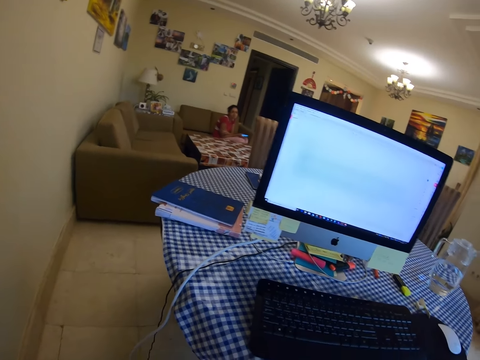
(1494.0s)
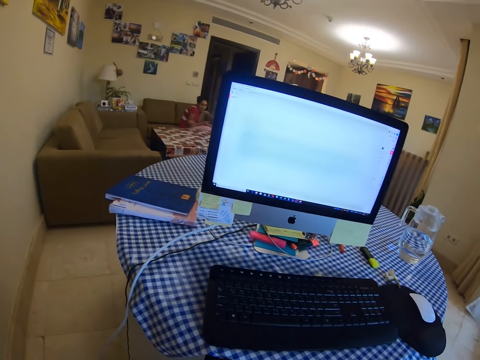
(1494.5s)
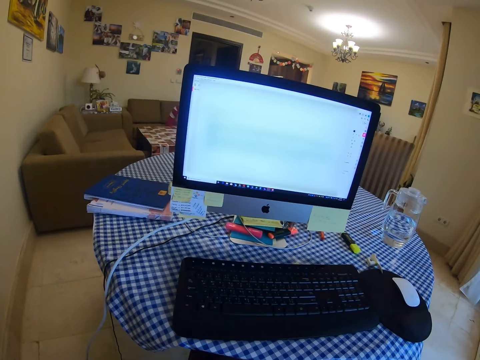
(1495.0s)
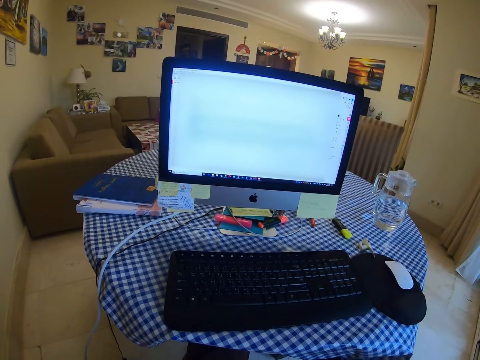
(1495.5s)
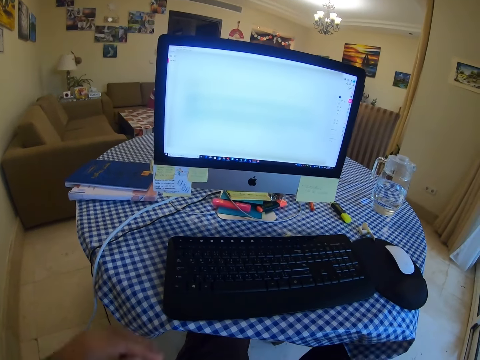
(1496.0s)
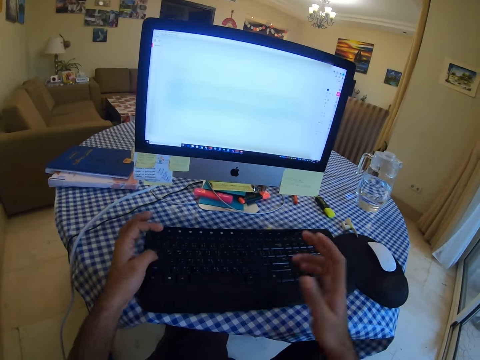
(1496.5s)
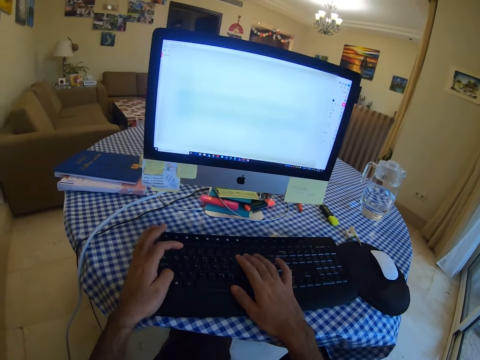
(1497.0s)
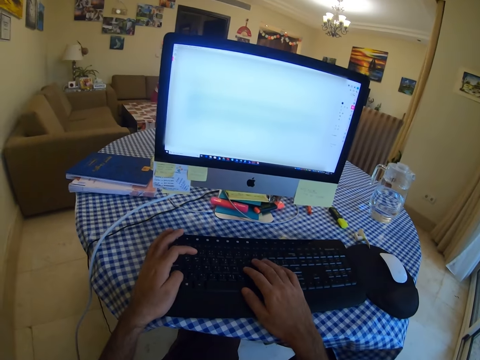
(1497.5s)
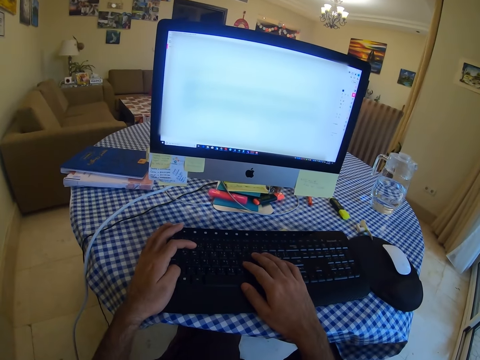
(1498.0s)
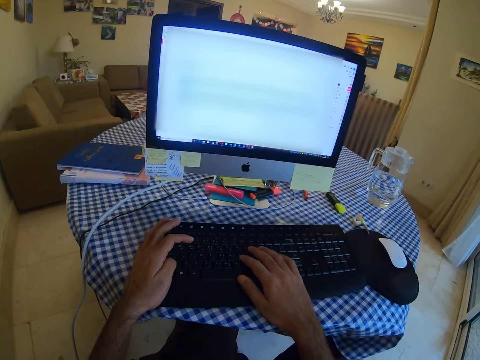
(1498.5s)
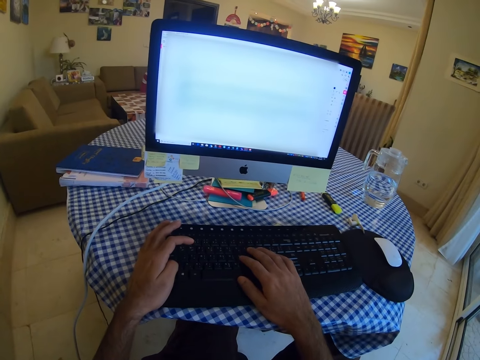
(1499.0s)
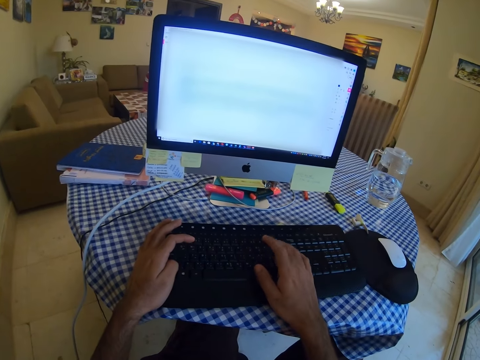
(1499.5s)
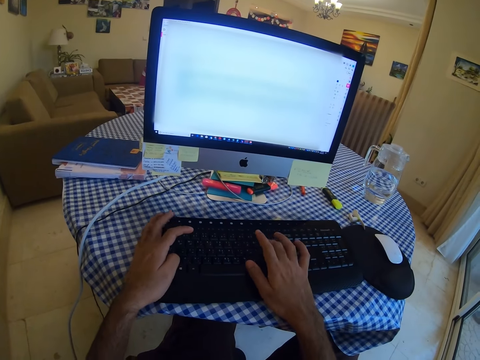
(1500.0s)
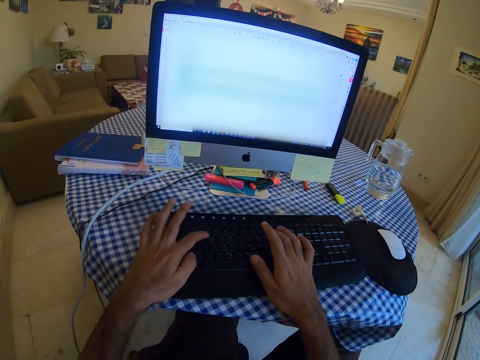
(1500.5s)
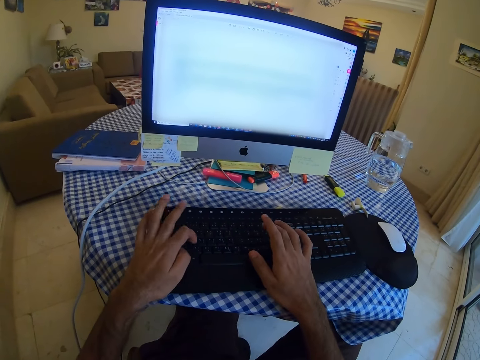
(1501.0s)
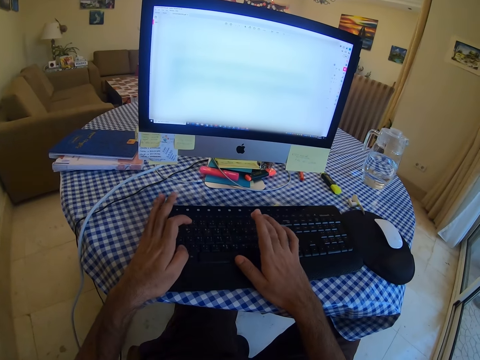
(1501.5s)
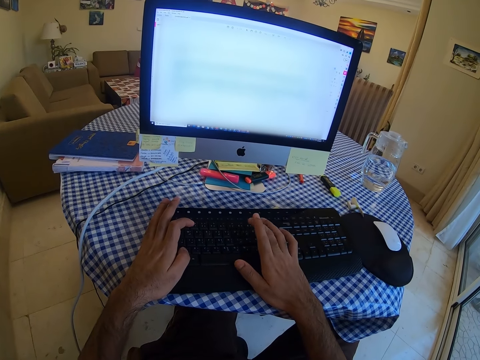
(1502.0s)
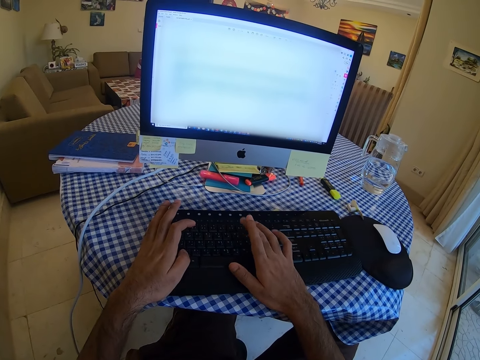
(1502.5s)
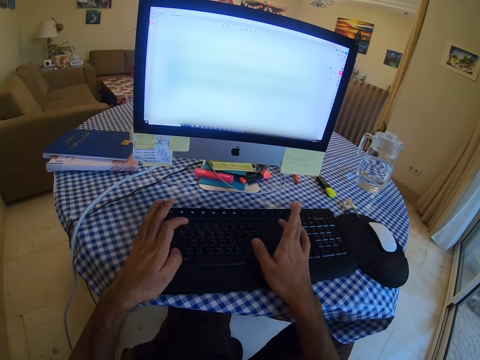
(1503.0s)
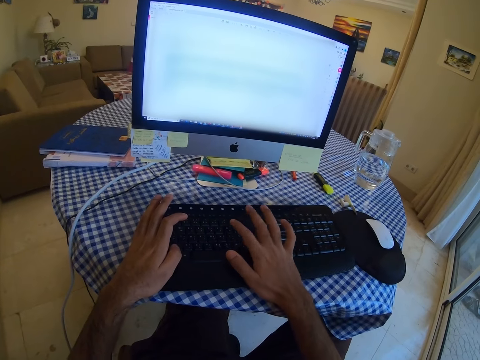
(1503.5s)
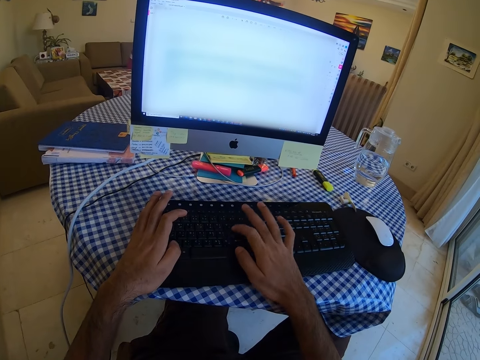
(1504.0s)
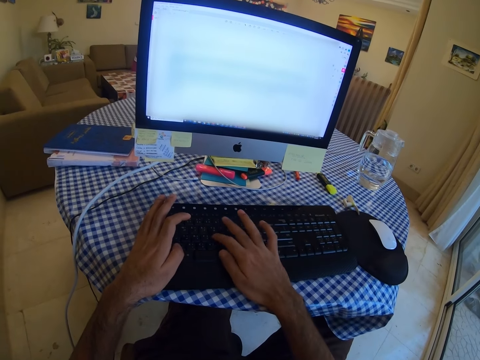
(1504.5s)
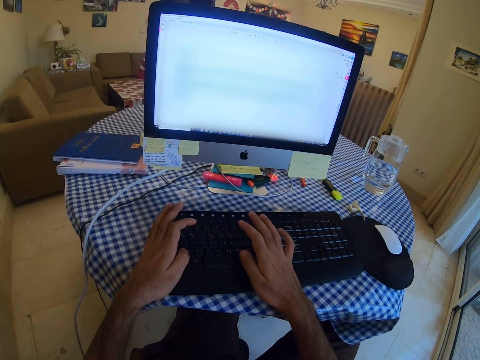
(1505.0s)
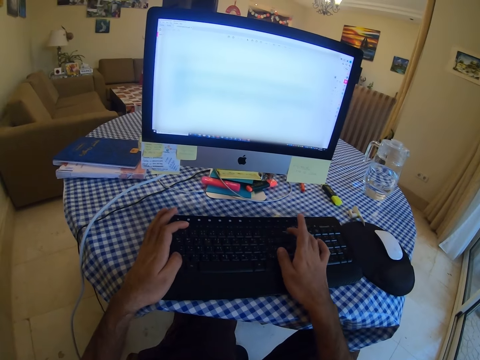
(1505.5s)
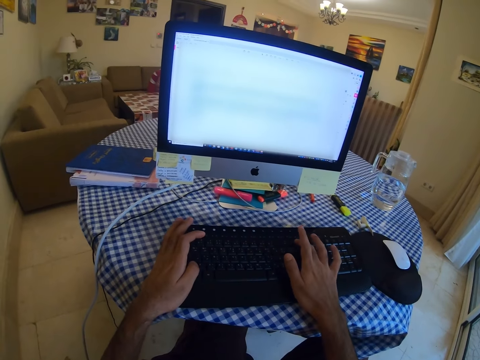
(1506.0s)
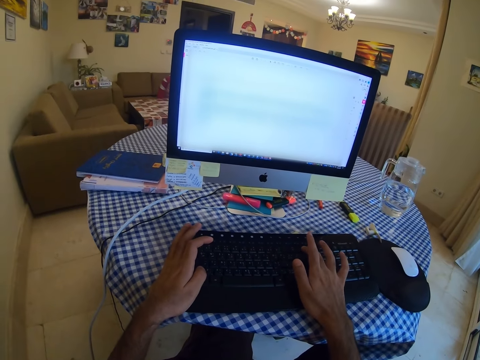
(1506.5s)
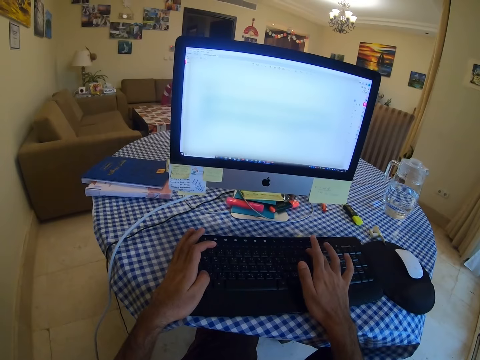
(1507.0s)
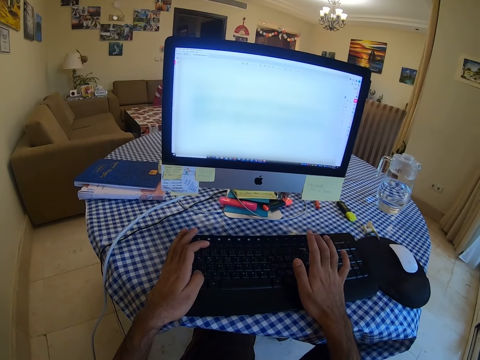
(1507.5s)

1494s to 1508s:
The camera wearer looks at the computer. They put hands on the keyboard. They type on the keyboard. They type on the keyboard again.

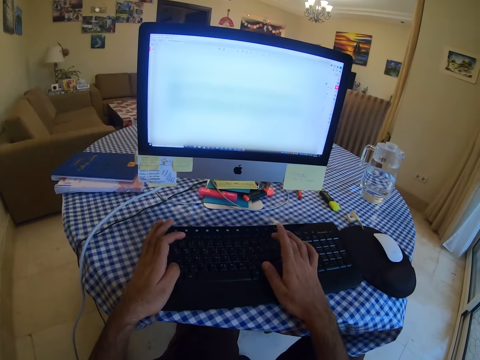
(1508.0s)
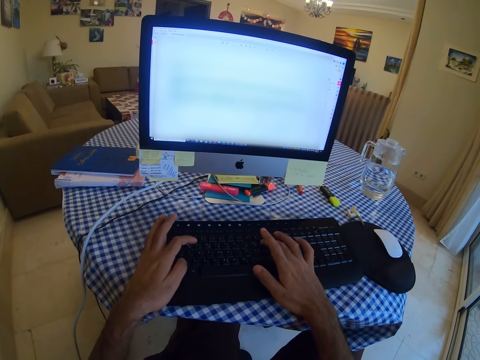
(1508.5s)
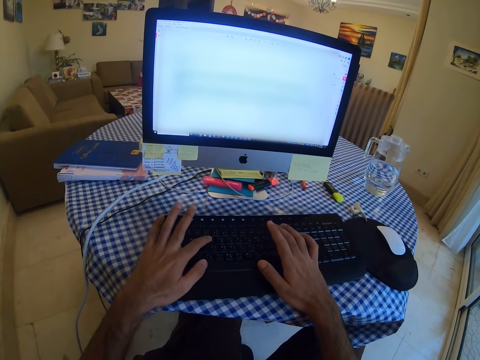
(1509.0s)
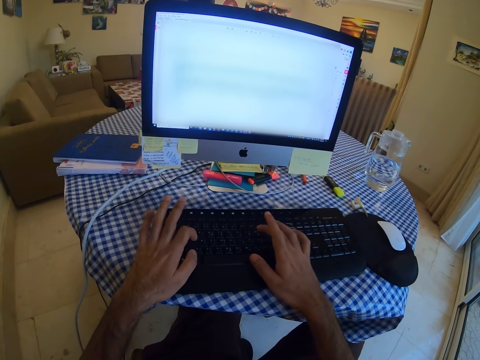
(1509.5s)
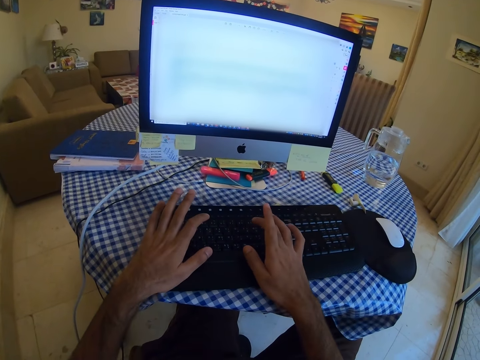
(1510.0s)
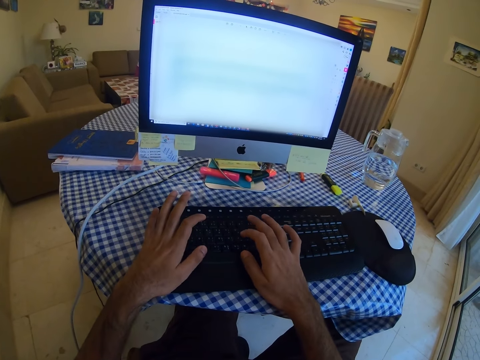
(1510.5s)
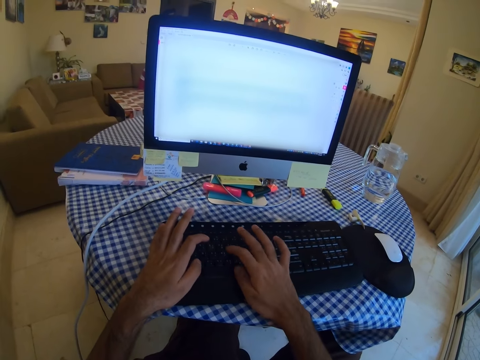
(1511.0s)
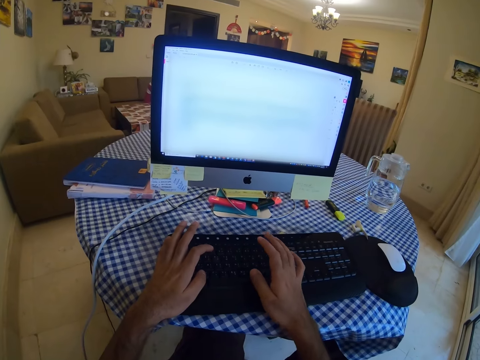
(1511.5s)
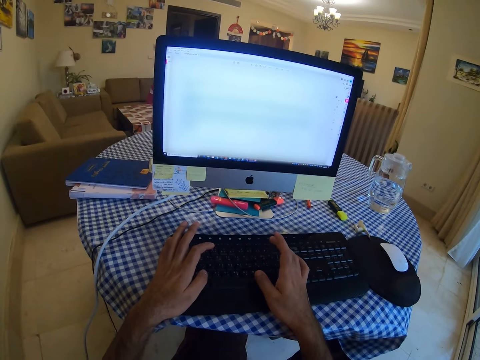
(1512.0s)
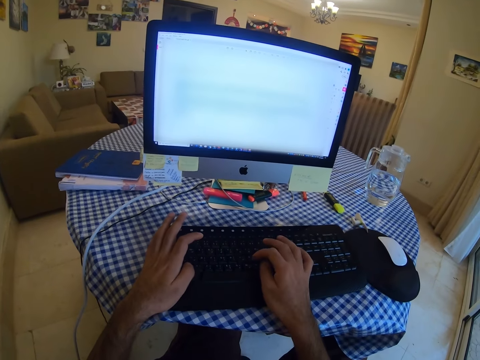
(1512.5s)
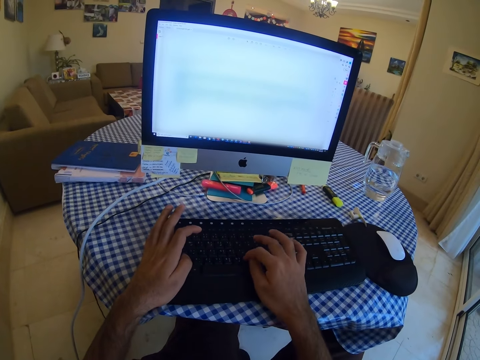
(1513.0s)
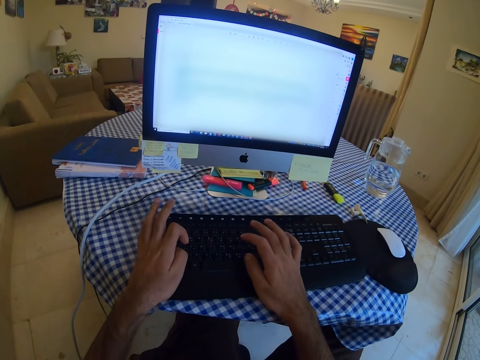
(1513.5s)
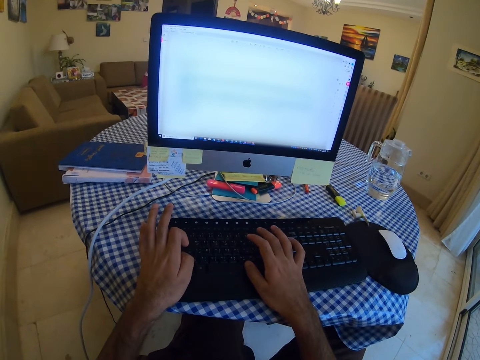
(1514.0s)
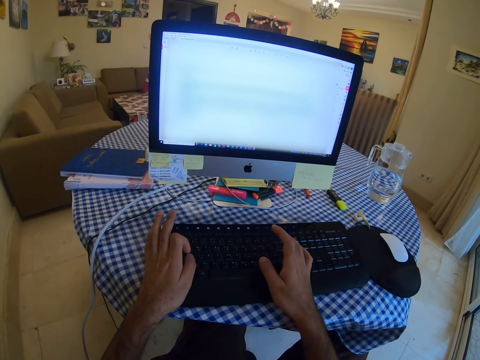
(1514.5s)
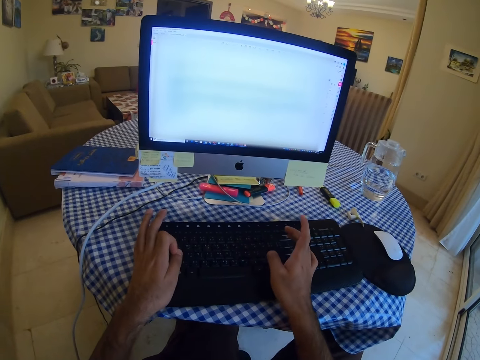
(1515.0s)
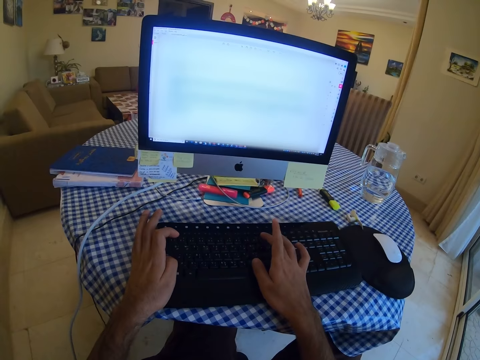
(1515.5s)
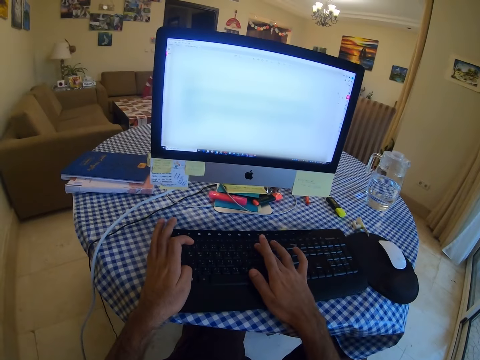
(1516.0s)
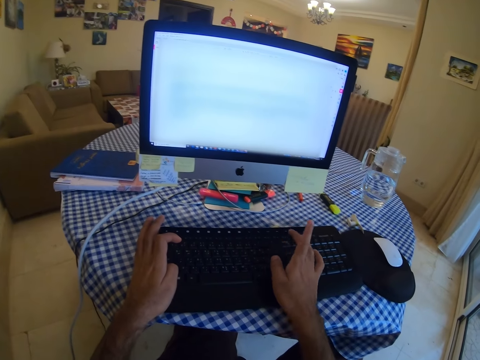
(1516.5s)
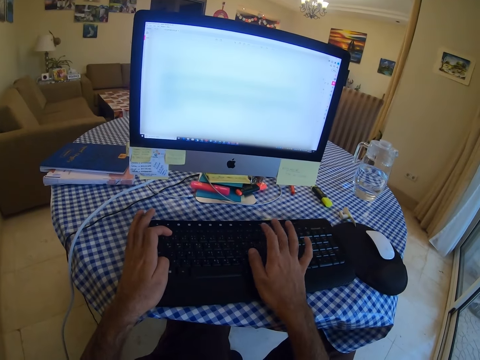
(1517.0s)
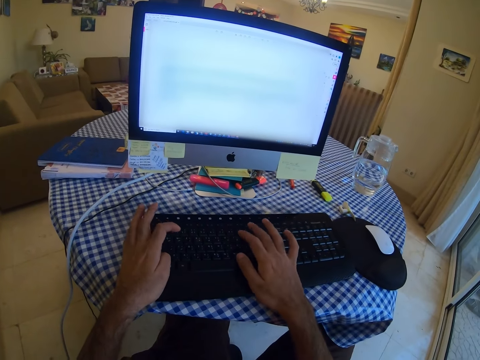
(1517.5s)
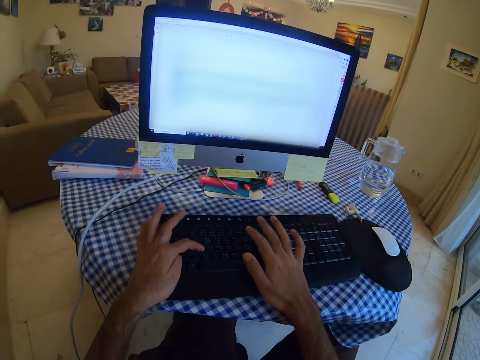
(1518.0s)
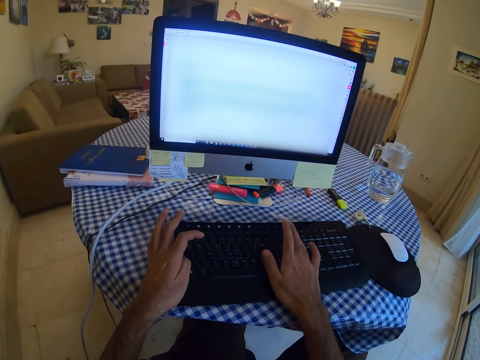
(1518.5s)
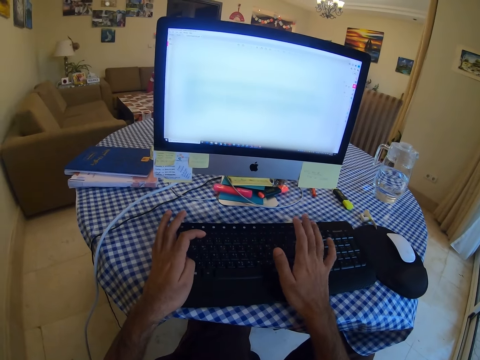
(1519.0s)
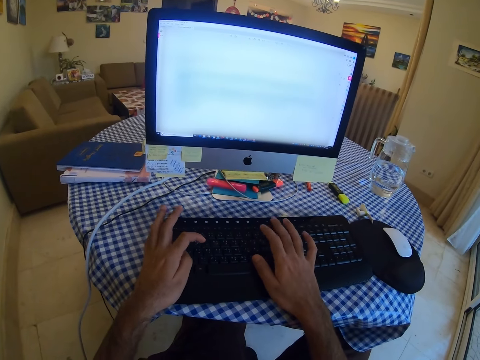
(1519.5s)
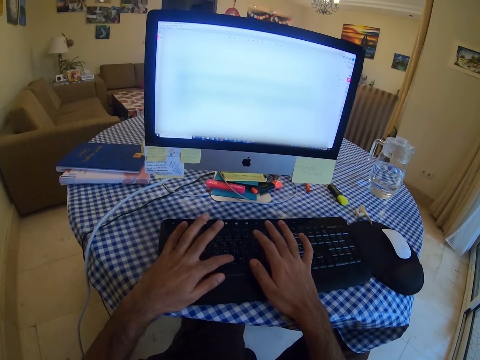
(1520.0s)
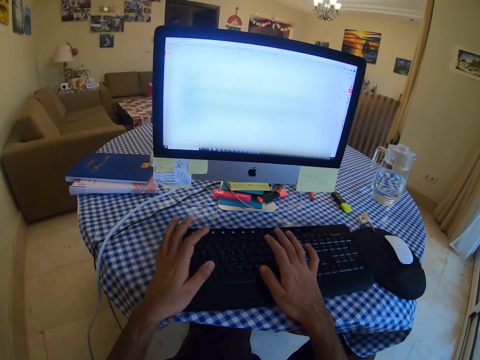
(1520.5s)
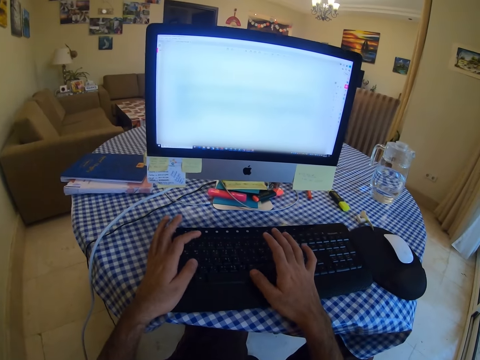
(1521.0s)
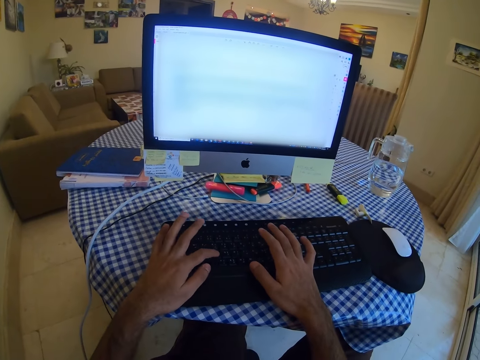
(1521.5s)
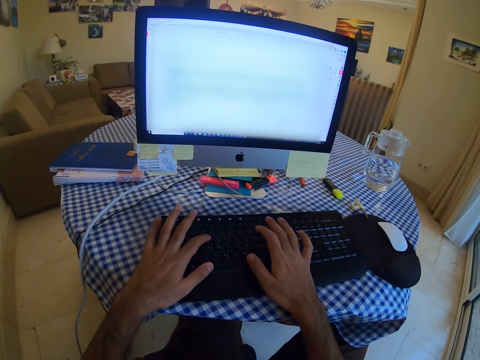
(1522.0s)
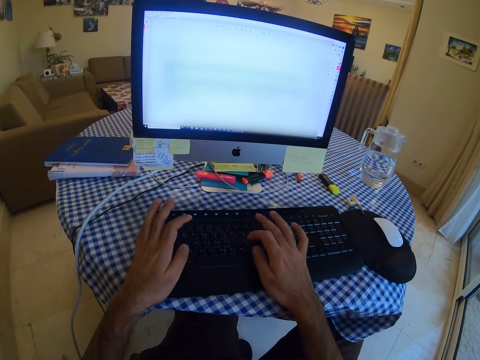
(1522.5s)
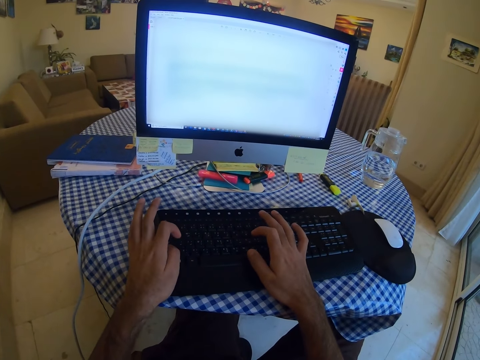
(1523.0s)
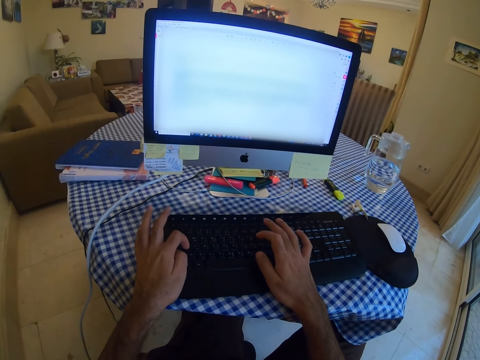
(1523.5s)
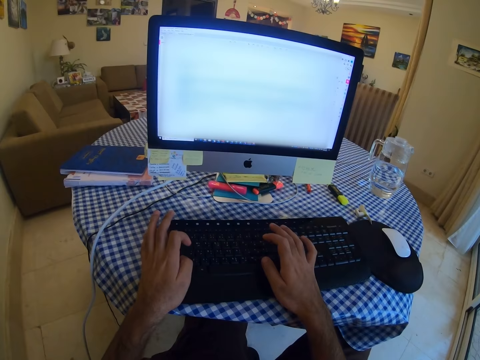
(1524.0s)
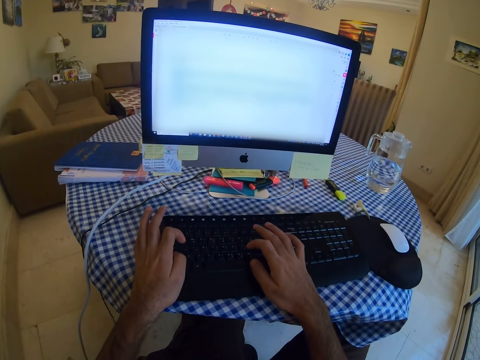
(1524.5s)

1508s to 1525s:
The camera wearer types on a keyboard. They type on the keyboard again.
